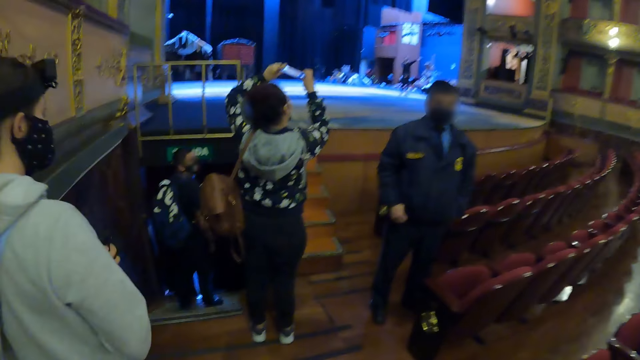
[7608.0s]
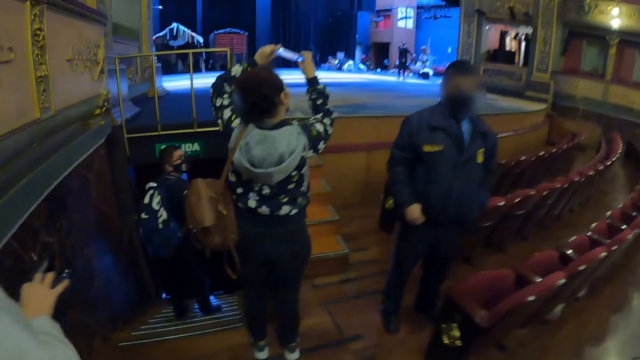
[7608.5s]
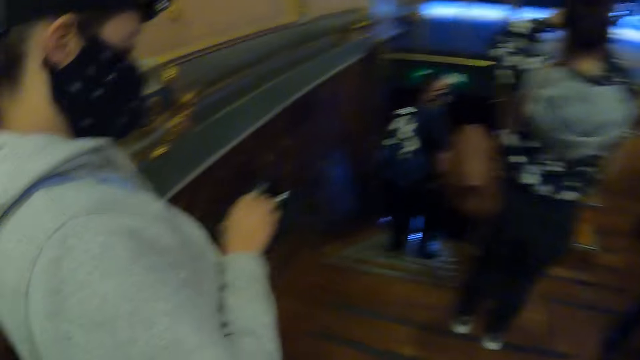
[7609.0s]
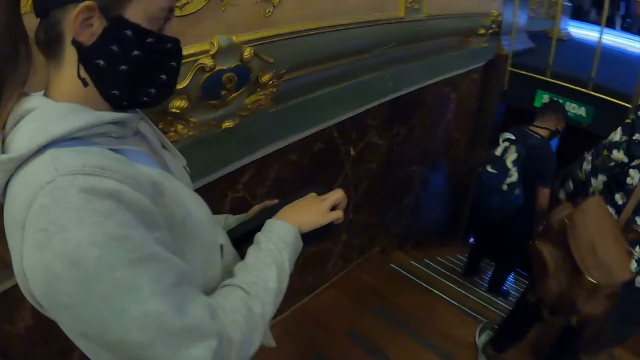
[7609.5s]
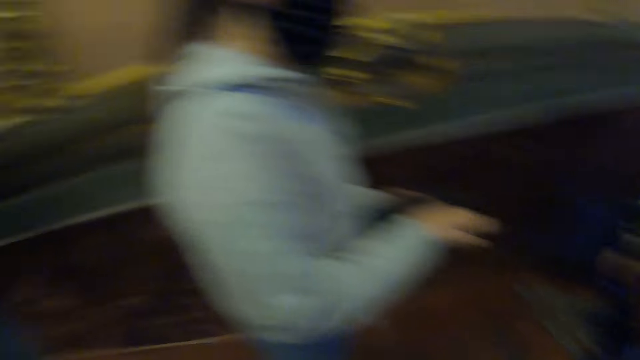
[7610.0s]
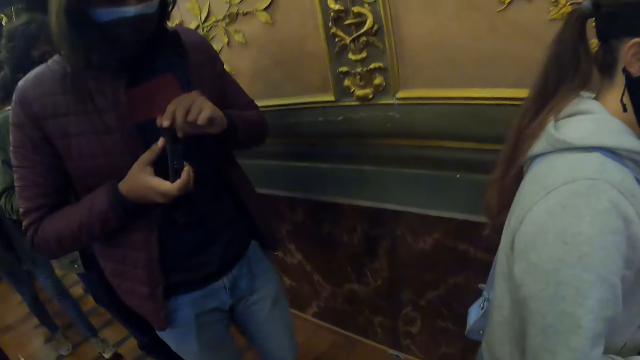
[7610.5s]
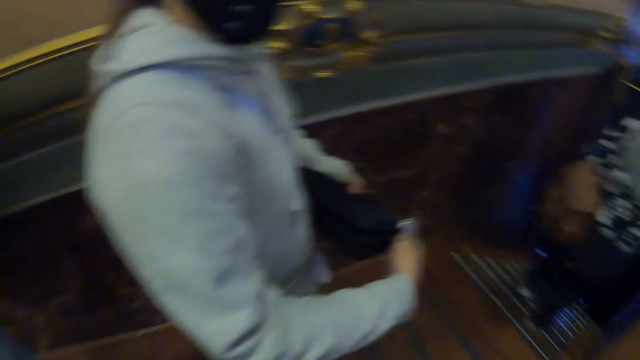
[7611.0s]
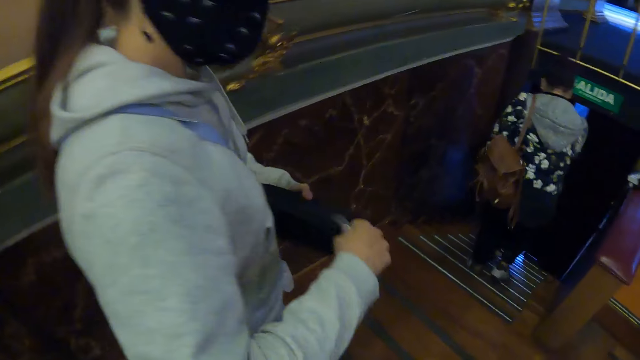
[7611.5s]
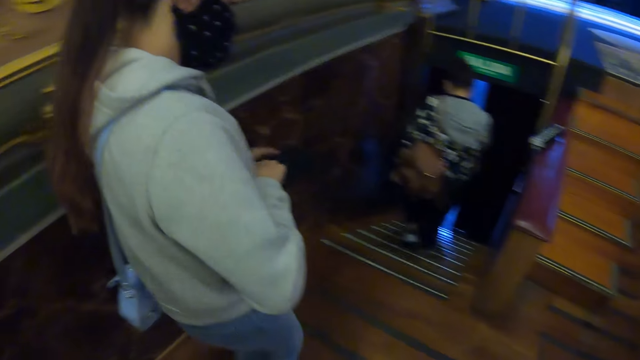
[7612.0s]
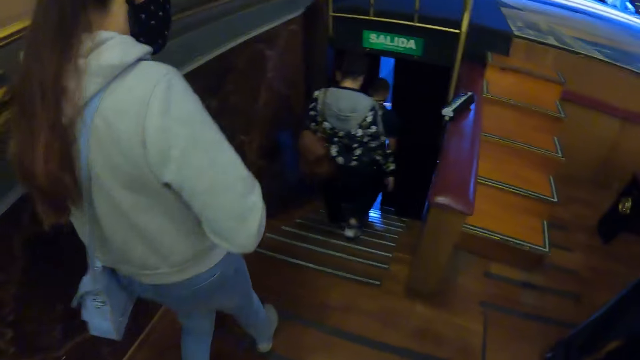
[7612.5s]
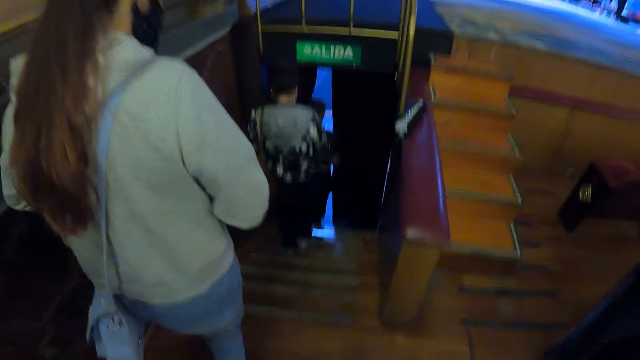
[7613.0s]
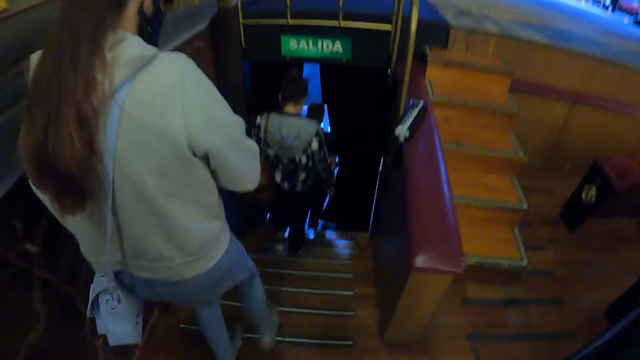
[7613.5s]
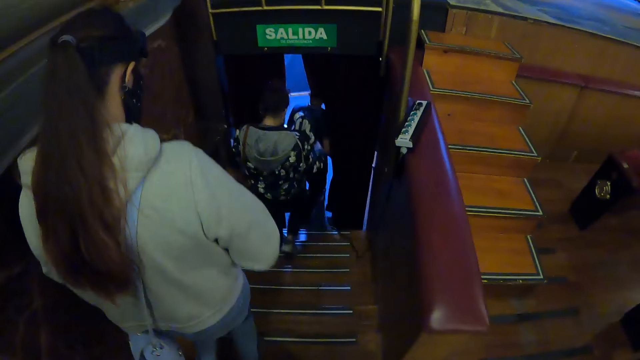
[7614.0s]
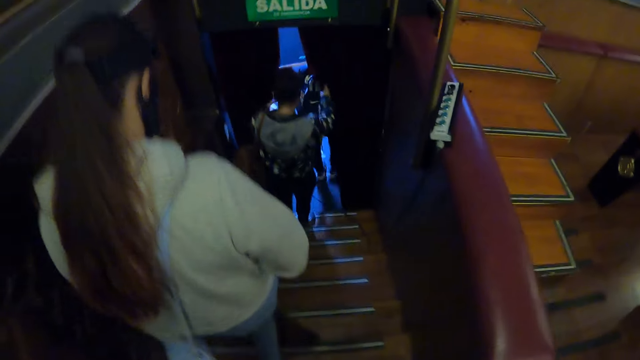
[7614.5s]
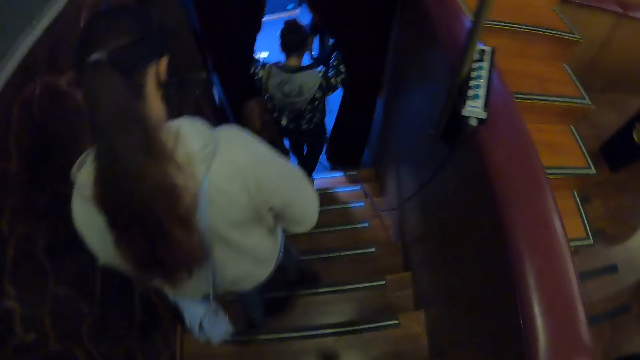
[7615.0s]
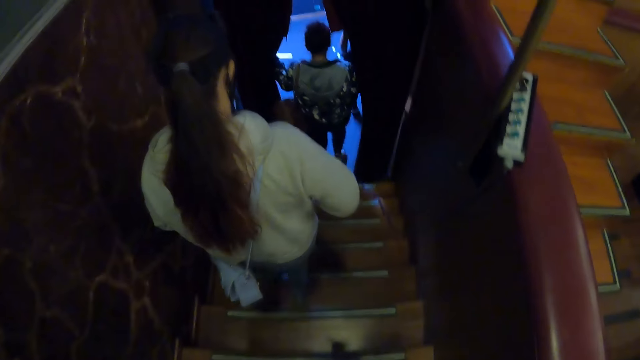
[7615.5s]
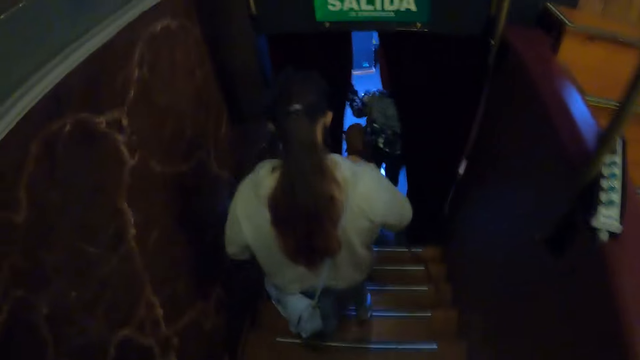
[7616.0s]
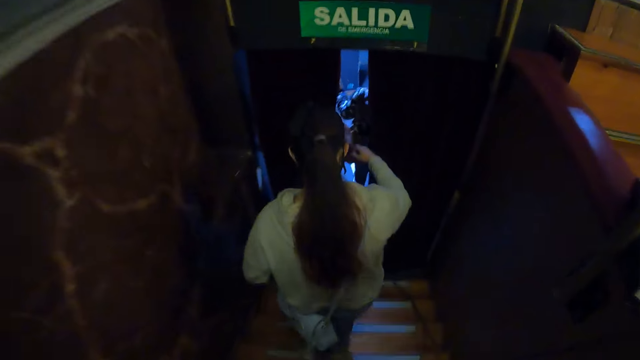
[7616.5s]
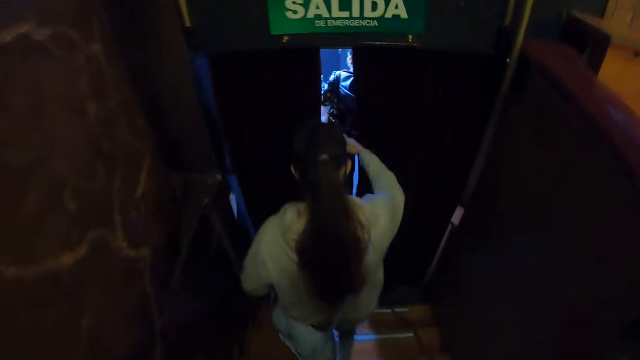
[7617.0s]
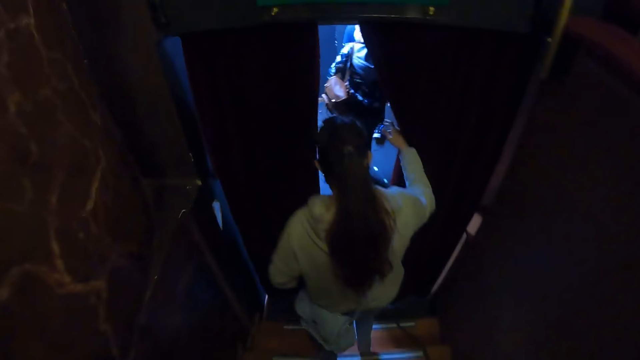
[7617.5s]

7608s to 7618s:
The lady opens a bag. The camera wearer walks down the stairs.

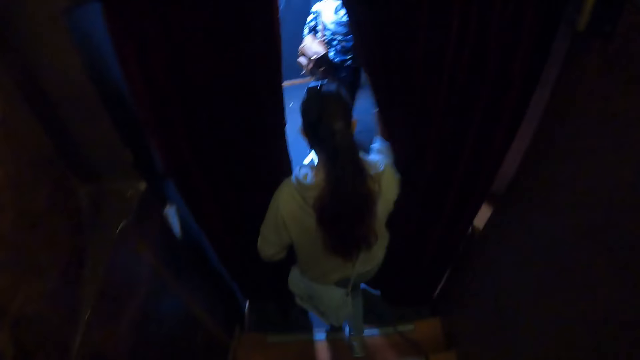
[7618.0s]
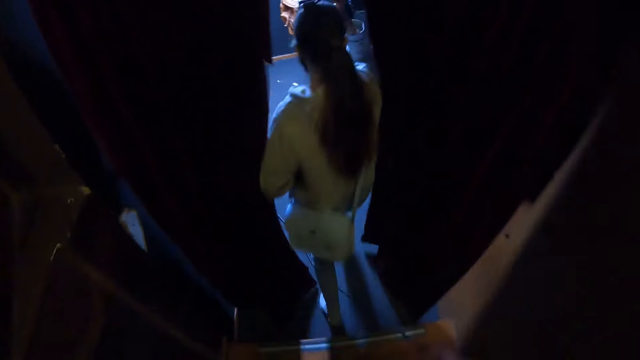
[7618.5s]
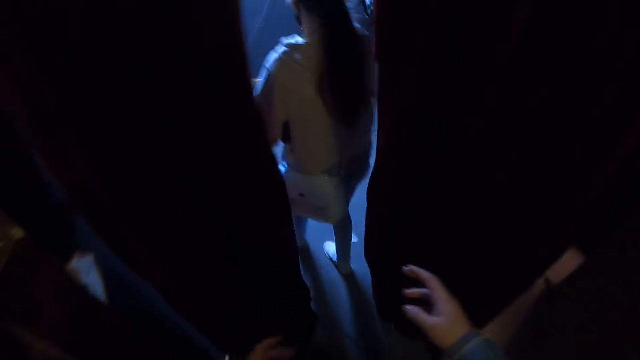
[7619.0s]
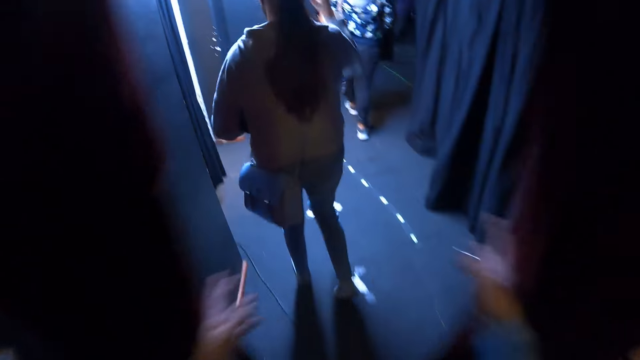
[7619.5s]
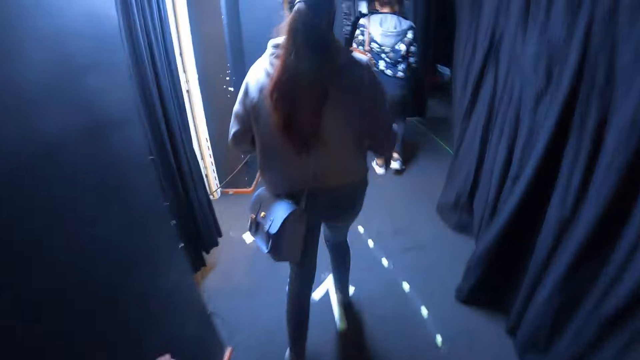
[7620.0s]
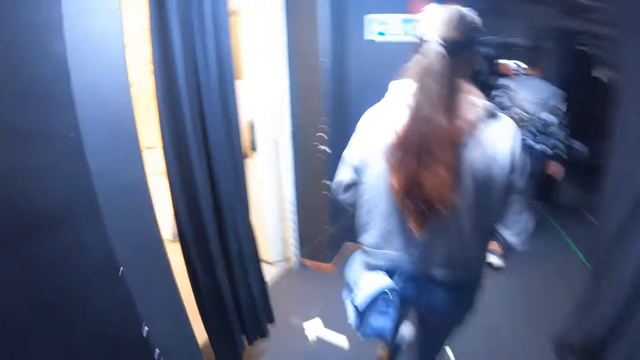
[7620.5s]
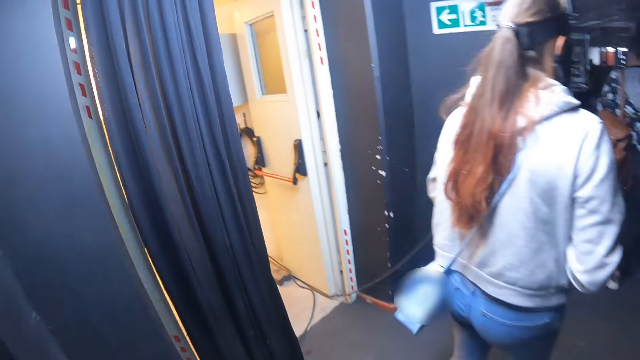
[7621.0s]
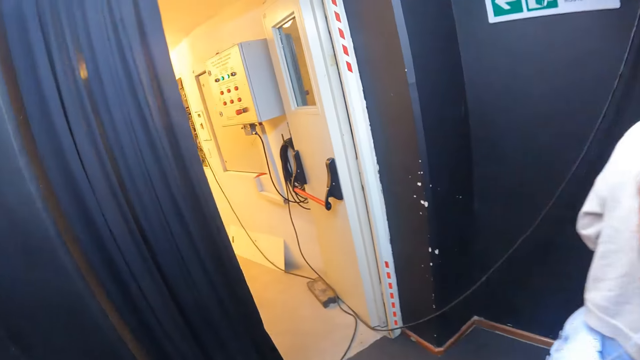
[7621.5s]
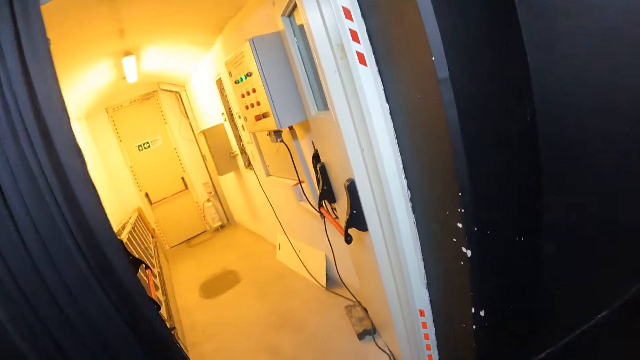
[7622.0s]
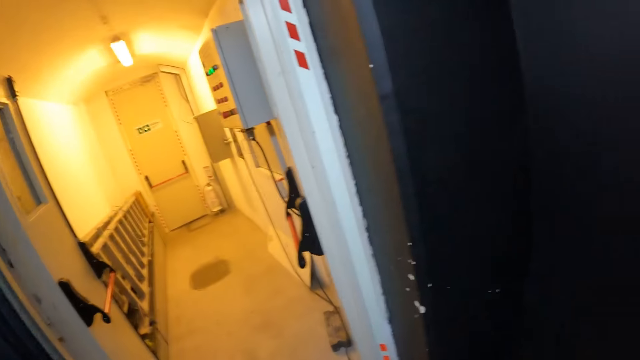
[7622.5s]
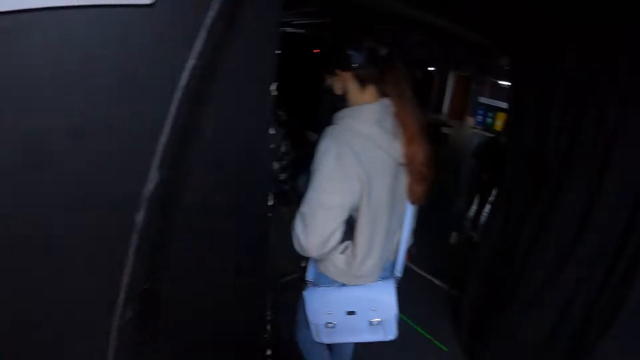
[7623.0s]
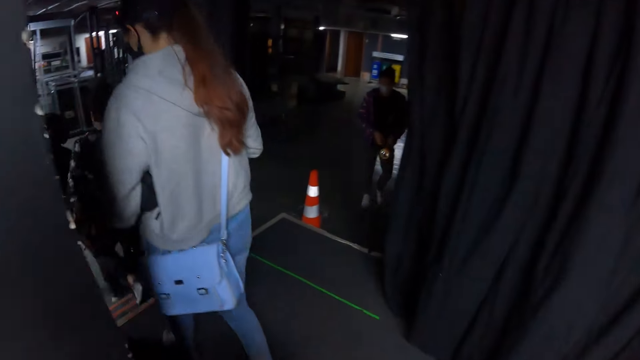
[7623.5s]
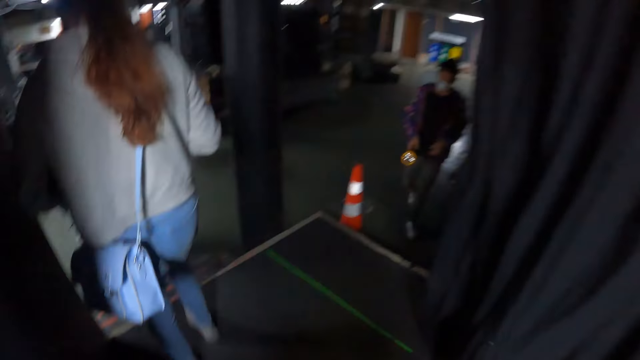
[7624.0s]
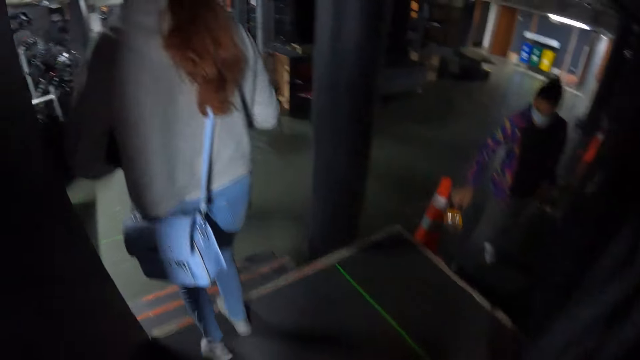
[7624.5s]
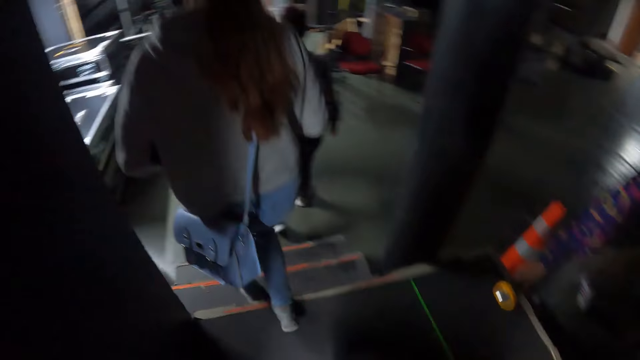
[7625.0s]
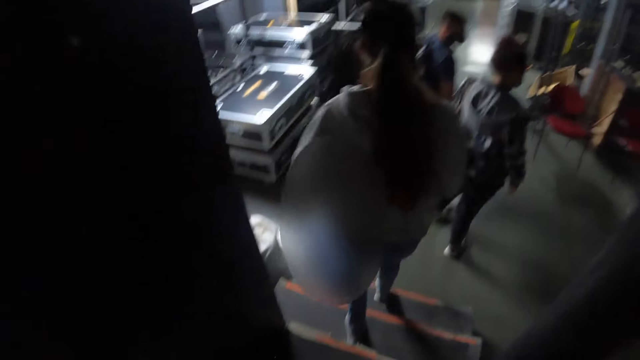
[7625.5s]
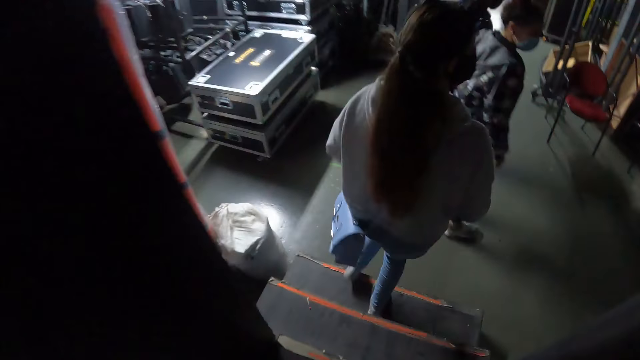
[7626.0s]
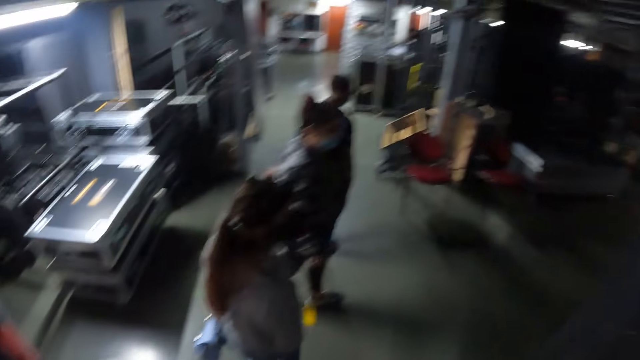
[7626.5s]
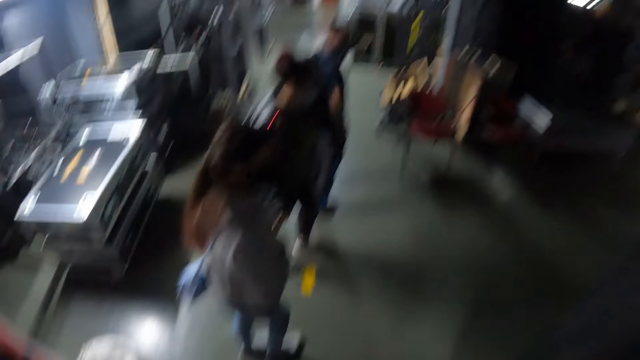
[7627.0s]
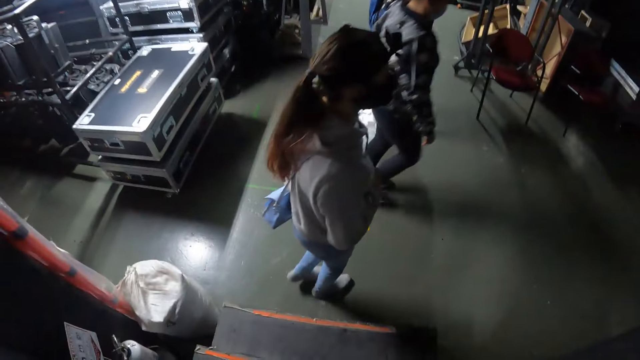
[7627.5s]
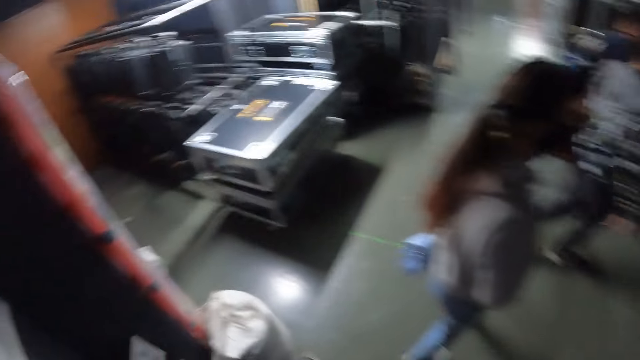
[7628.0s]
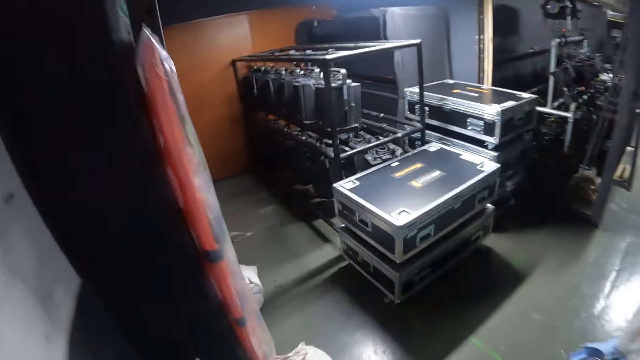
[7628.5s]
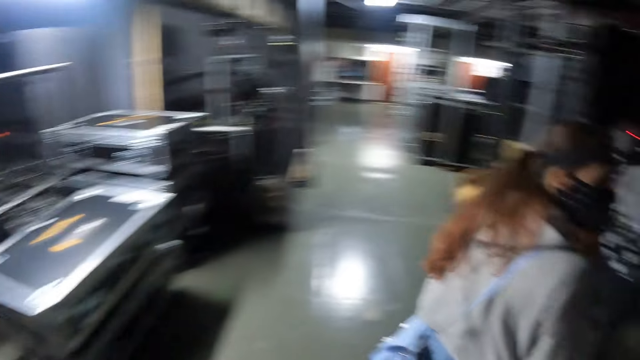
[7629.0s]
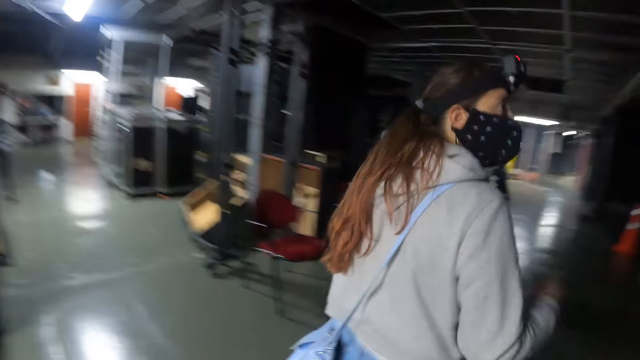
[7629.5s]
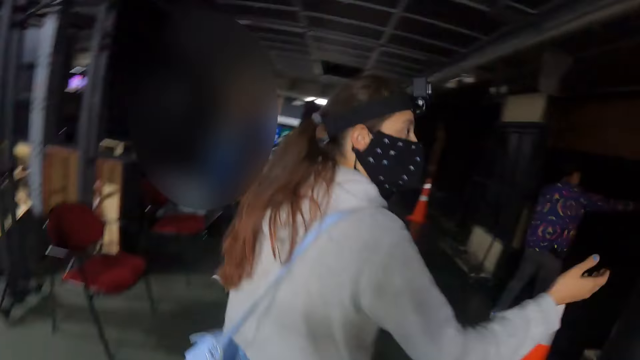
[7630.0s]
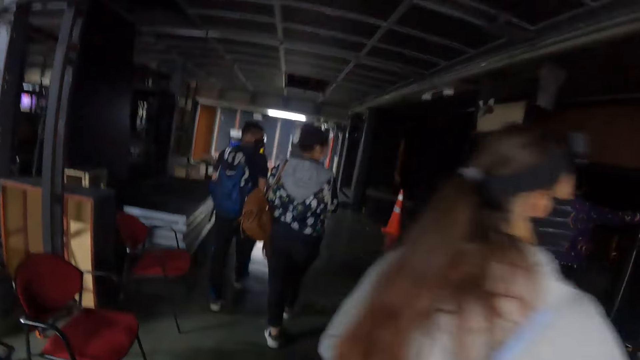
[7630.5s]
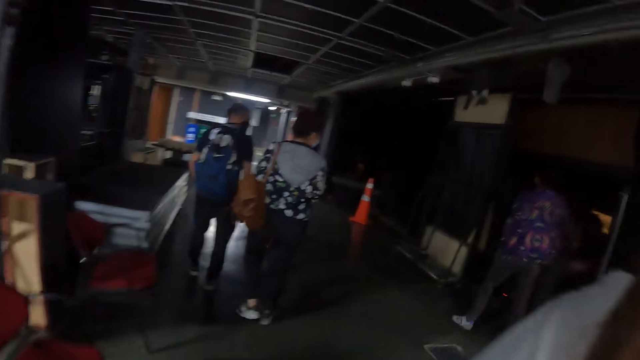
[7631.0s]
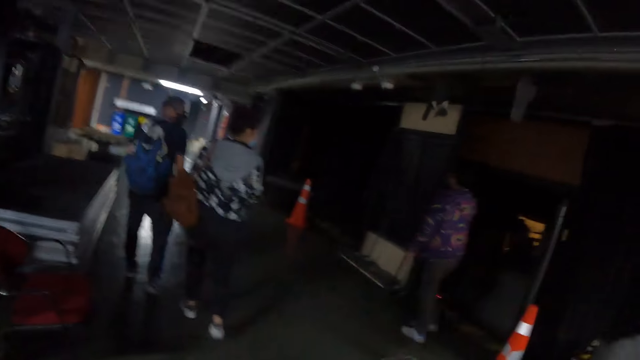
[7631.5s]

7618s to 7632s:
The camera wearer opens the curtains with both hands. They enter another room.
